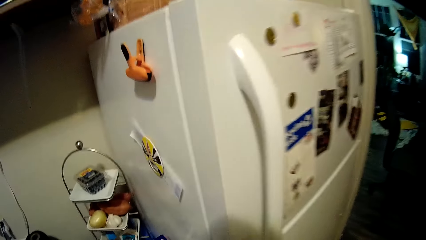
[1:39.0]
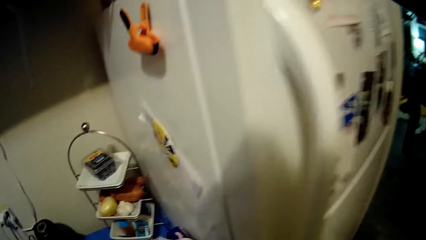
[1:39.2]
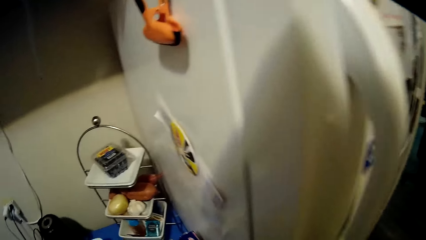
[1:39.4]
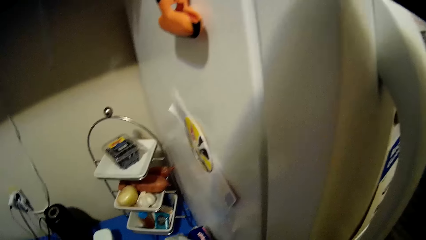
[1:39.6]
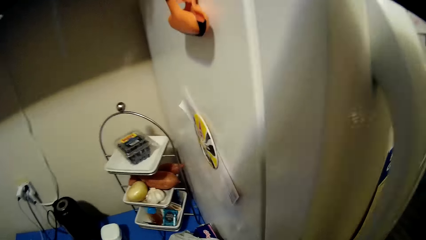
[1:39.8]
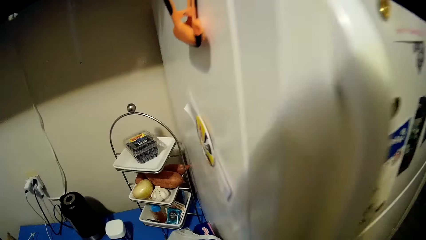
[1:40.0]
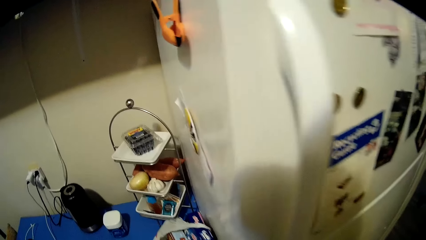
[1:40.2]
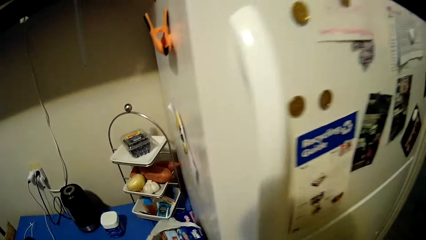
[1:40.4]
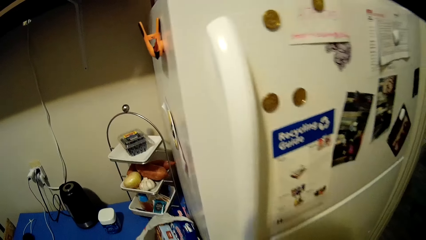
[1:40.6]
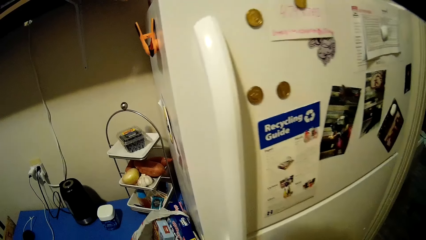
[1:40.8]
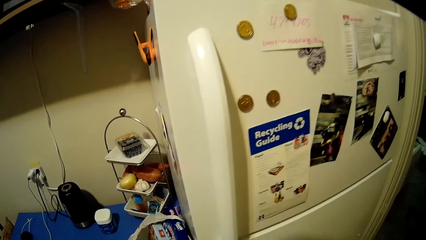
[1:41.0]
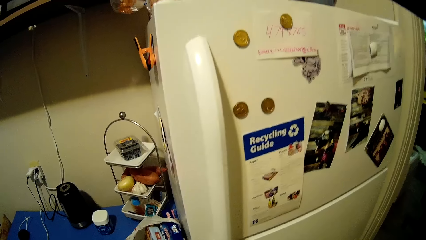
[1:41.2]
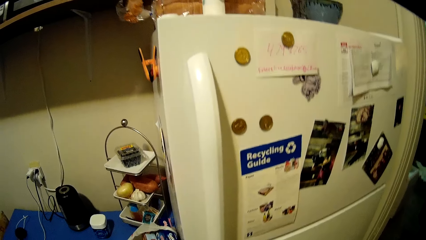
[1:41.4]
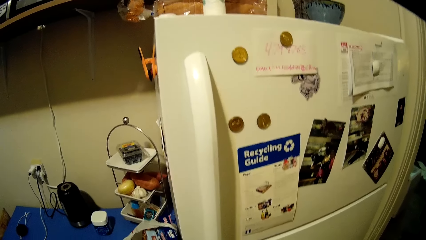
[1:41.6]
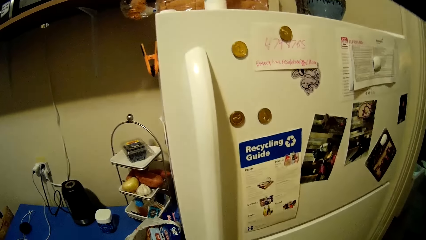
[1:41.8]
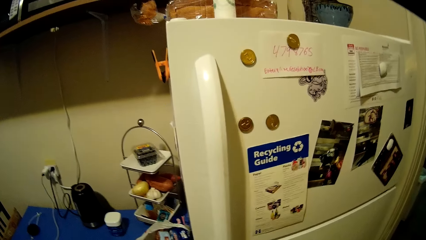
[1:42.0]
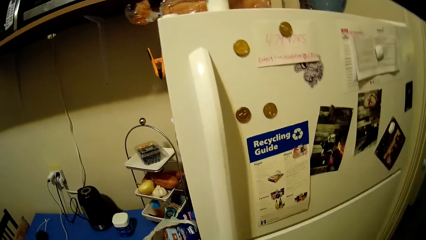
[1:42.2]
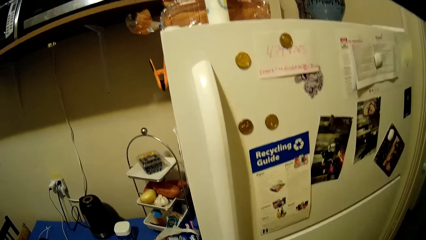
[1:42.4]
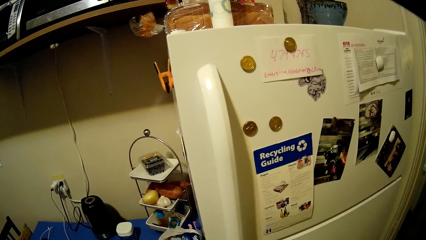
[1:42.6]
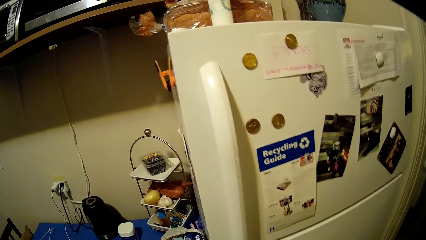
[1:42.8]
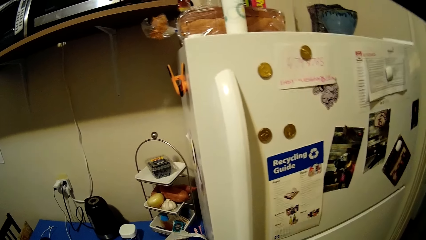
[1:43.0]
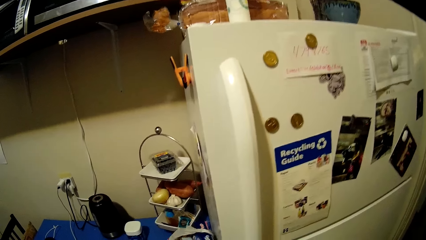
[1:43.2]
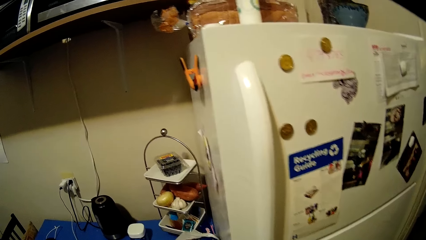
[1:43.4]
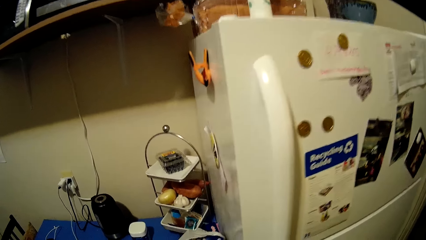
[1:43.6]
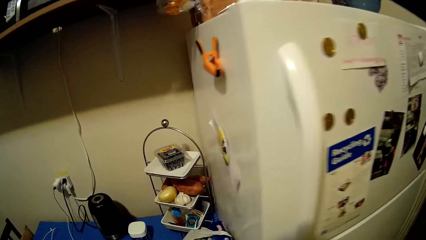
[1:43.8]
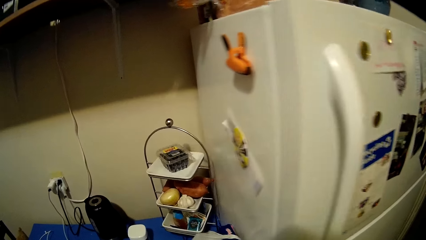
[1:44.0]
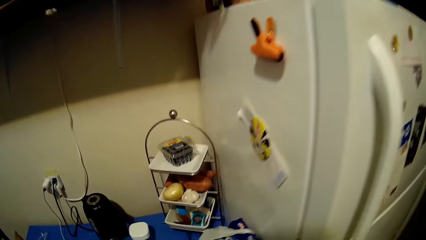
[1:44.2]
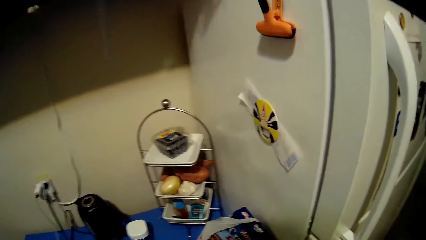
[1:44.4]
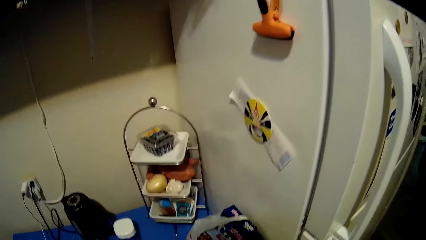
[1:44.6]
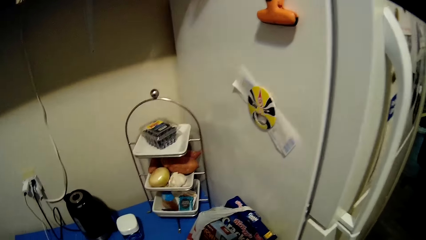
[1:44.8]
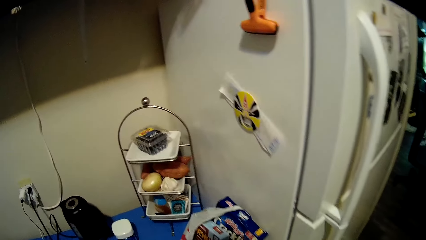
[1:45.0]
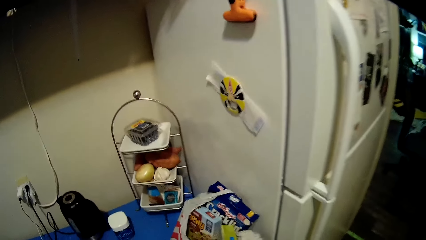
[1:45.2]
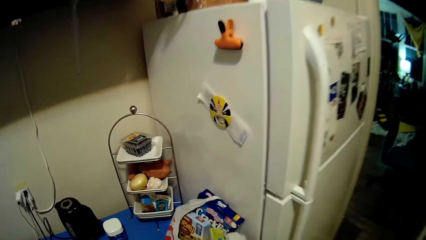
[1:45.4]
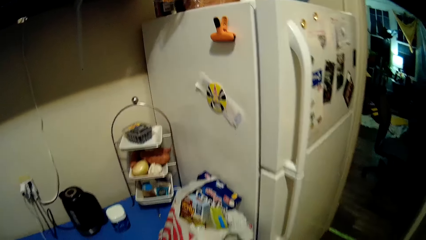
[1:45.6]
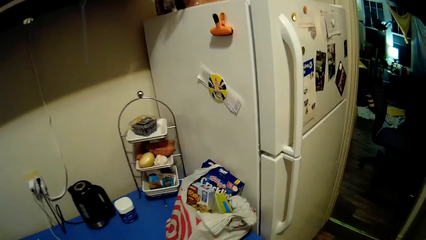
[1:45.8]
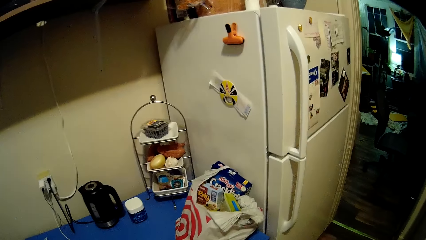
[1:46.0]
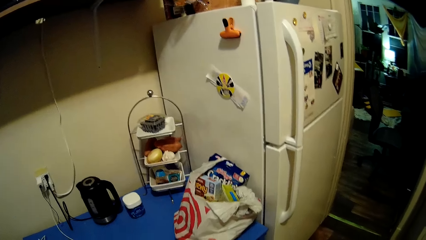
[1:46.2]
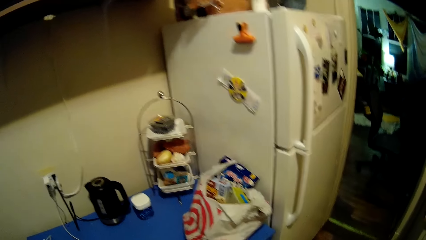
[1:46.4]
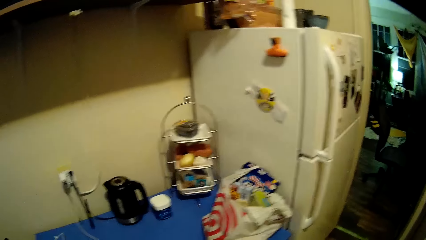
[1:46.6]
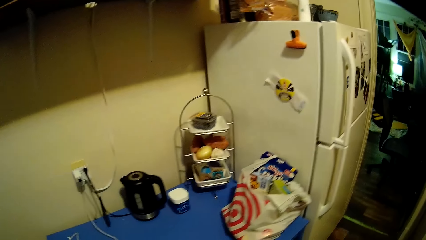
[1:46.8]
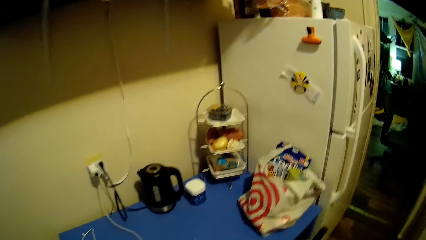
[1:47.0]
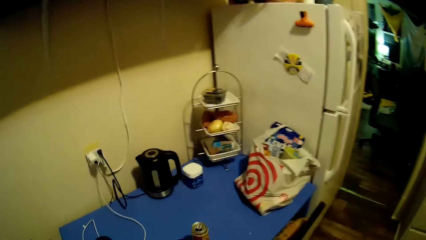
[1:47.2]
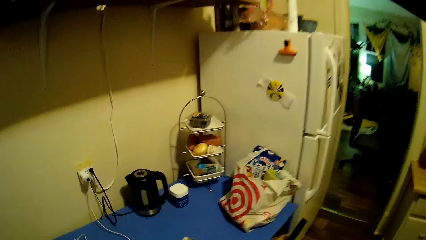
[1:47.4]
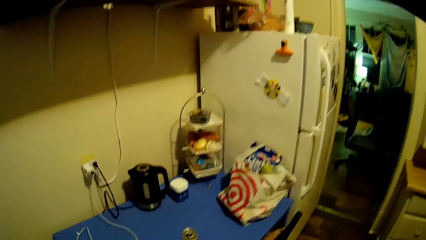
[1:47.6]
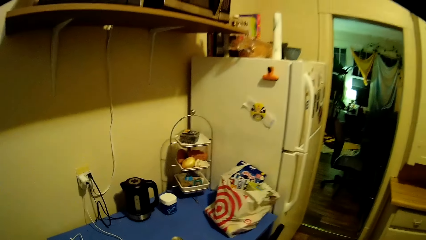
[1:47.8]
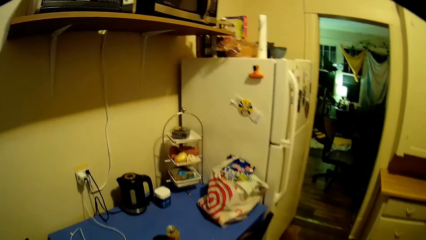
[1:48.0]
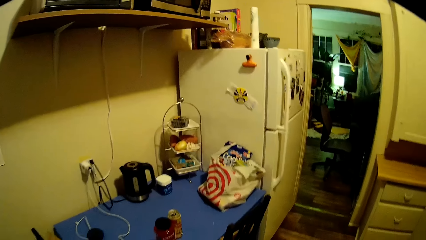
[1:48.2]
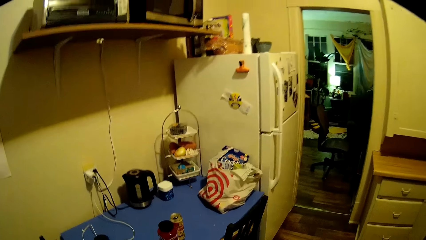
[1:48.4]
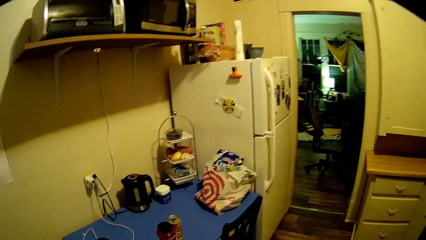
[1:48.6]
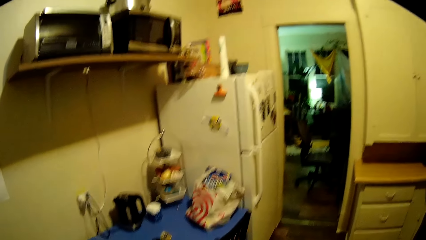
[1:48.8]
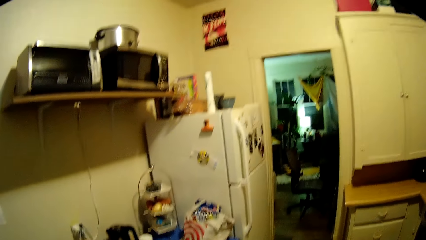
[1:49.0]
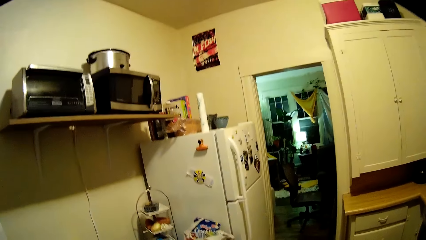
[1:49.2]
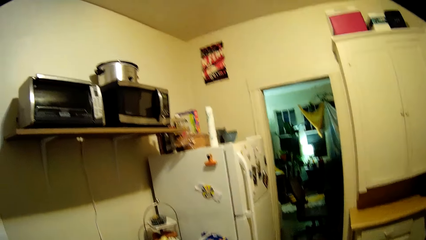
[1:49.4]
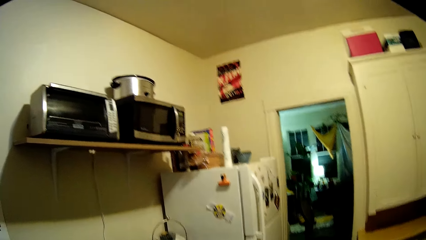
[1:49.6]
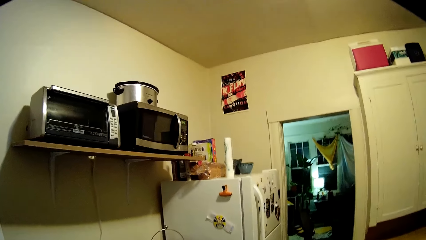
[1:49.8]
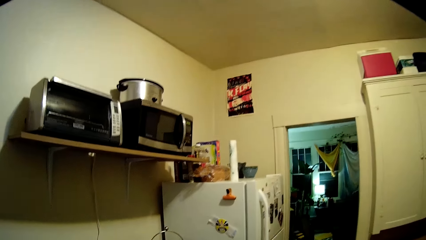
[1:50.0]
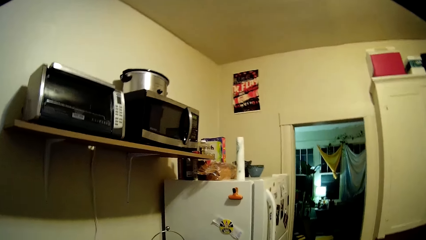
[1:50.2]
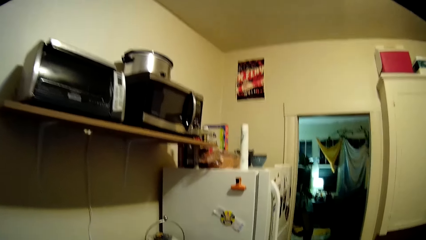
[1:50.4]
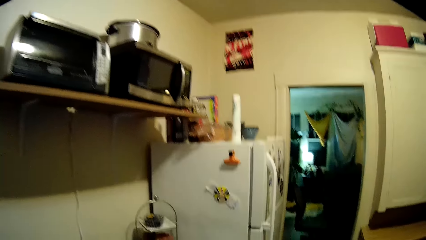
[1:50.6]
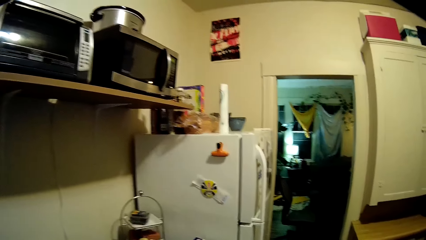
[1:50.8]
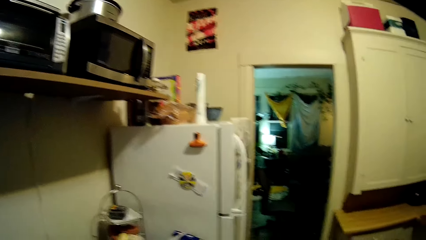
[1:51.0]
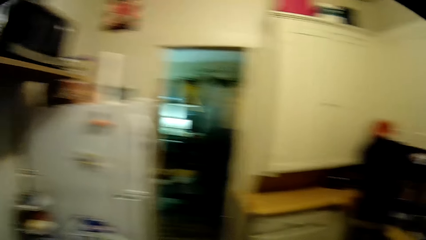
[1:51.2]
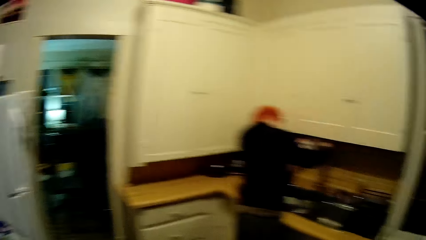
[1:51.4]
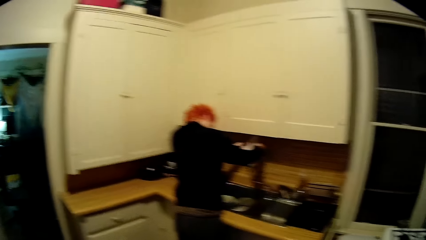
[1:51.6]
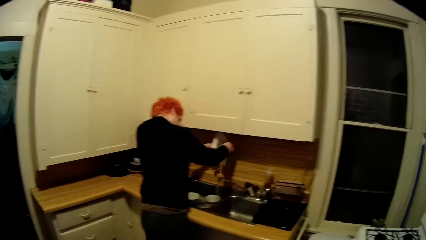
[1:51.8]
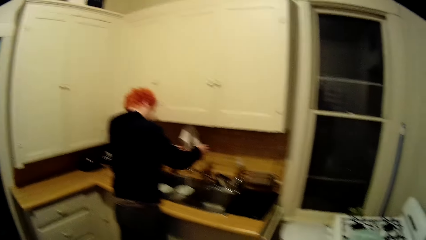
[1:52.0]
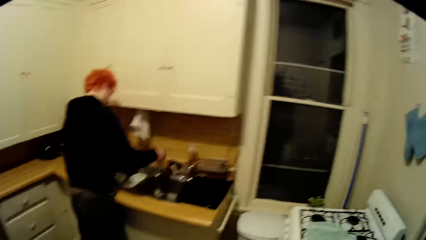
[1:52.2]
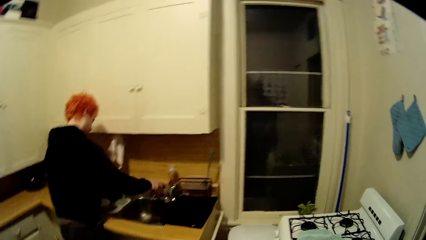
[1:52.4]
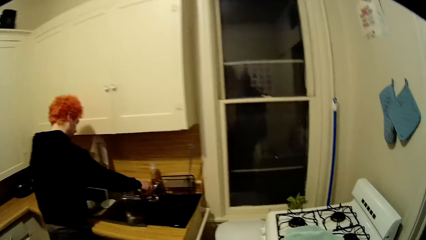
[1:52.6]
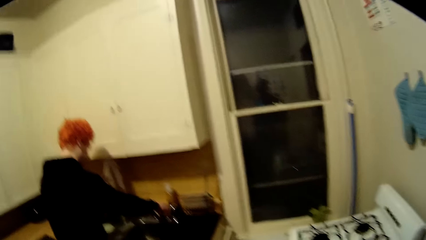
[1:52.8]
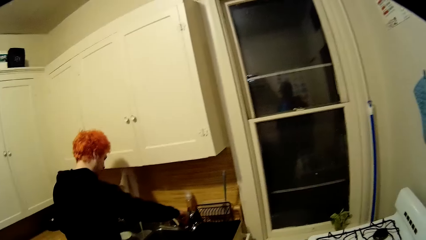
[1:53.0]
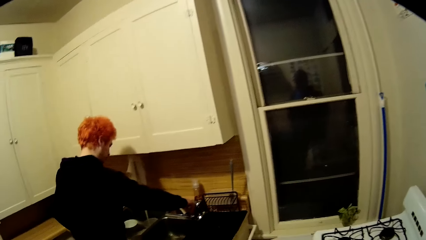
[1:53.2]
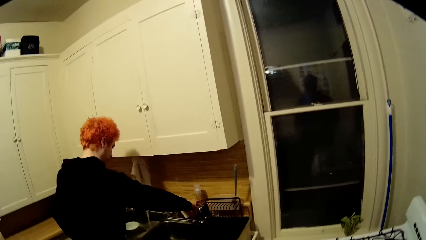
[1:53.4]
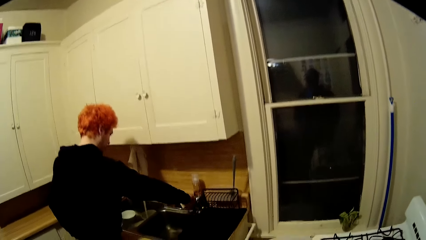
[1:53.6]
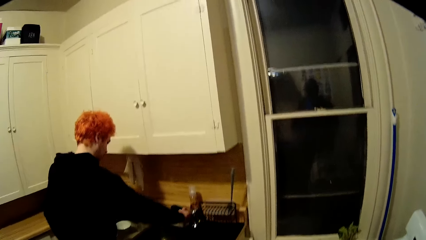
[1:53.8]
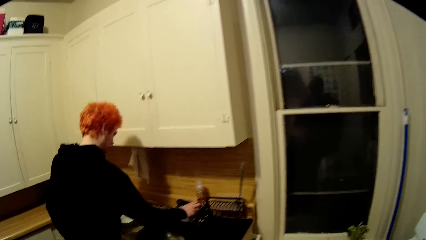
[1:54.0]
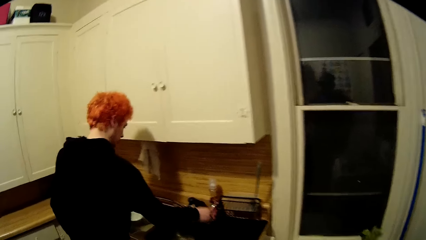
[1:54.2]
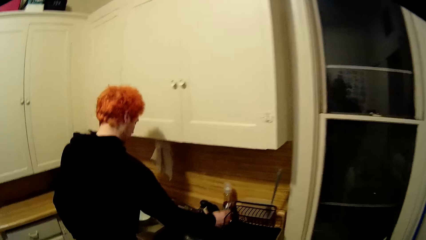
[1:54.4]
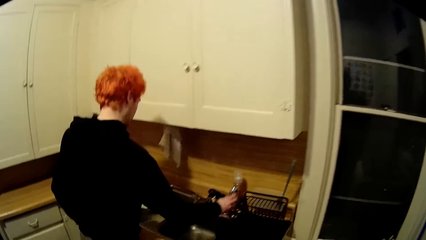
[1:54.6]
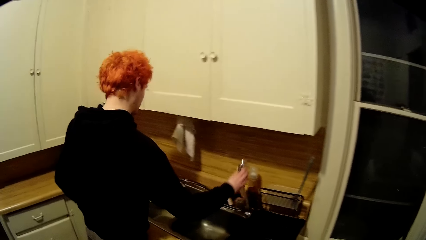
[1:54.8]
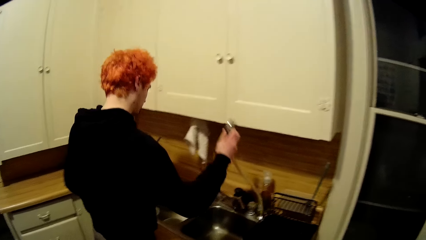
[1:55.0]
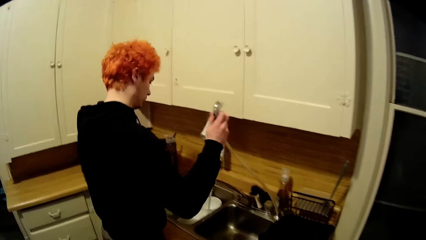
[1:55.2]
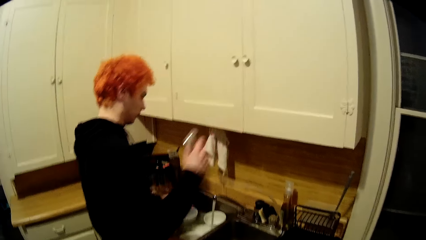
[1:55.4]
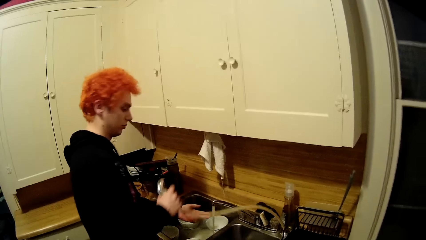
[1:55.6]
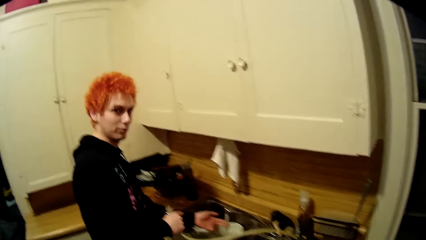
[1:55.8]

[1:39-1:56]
The camera wearer stares around the house. They look around the kitchen. They pick the water tap.
